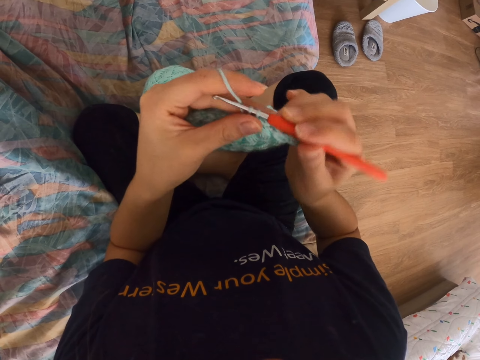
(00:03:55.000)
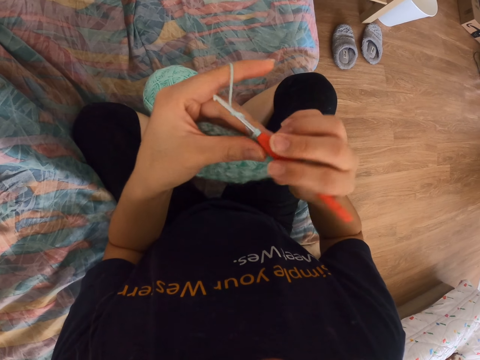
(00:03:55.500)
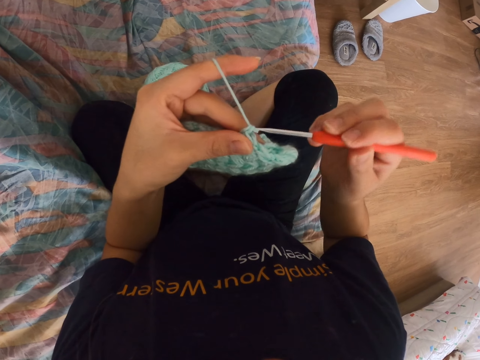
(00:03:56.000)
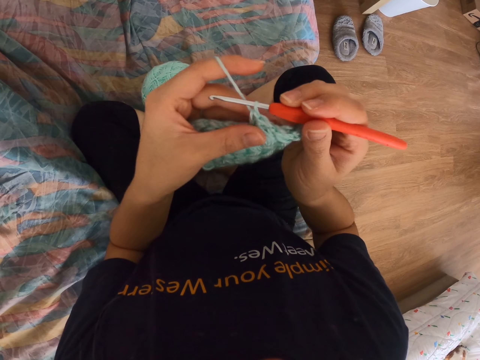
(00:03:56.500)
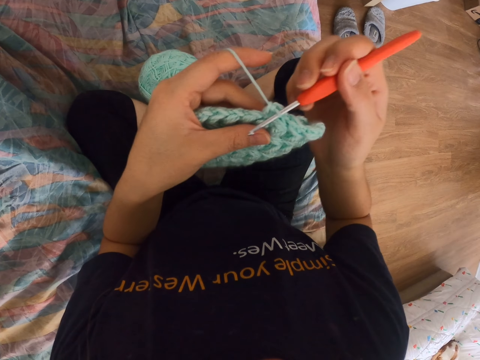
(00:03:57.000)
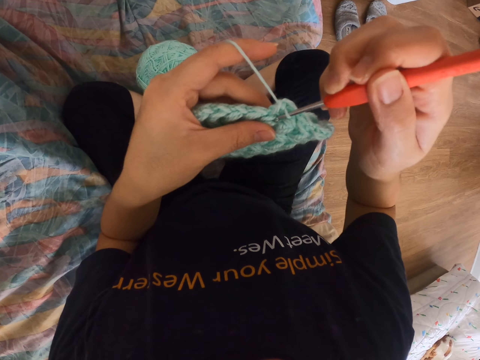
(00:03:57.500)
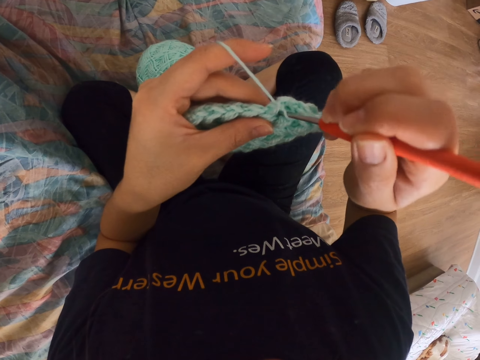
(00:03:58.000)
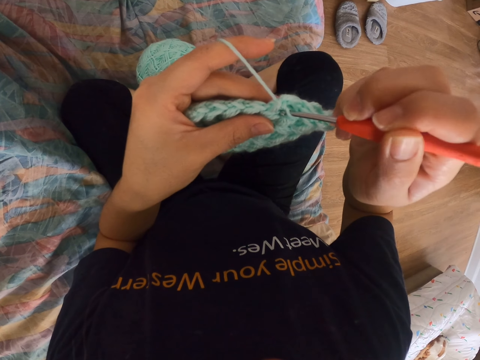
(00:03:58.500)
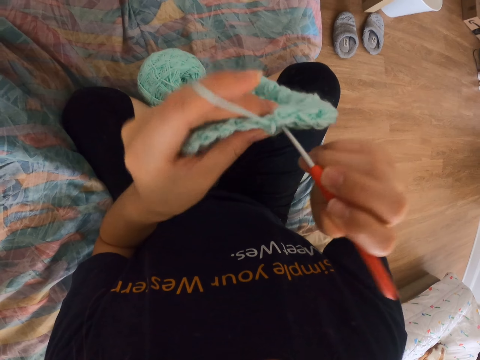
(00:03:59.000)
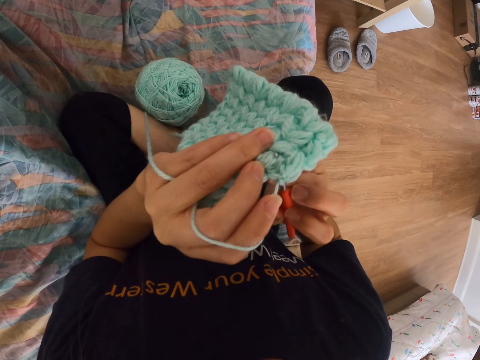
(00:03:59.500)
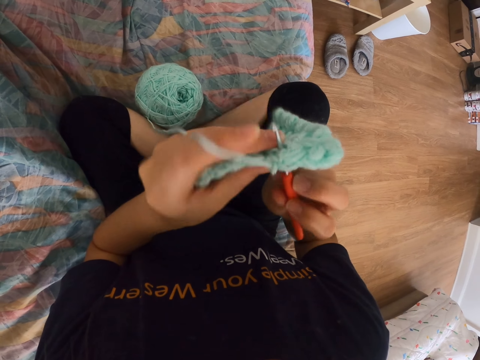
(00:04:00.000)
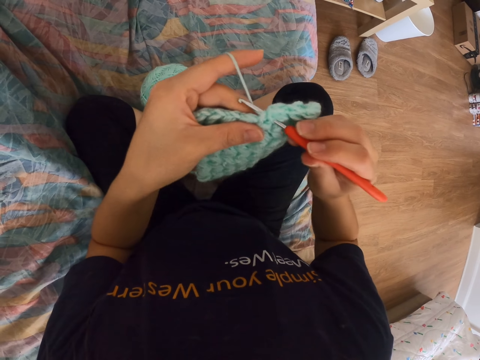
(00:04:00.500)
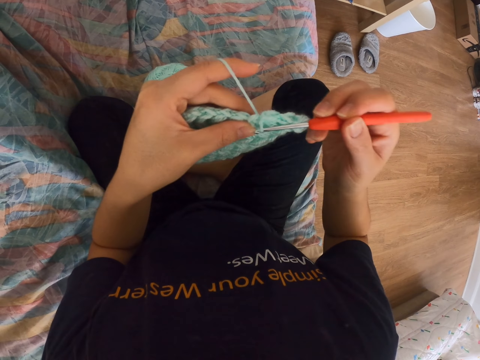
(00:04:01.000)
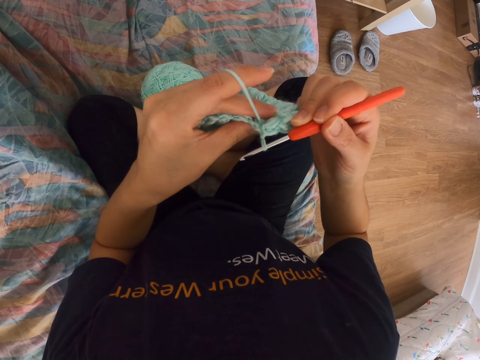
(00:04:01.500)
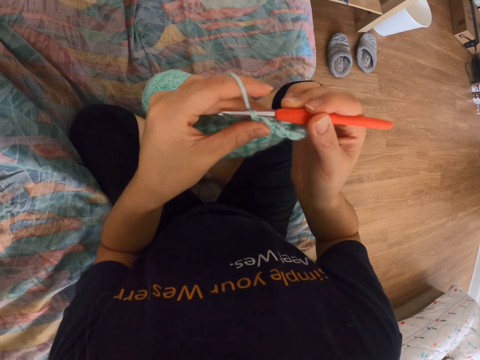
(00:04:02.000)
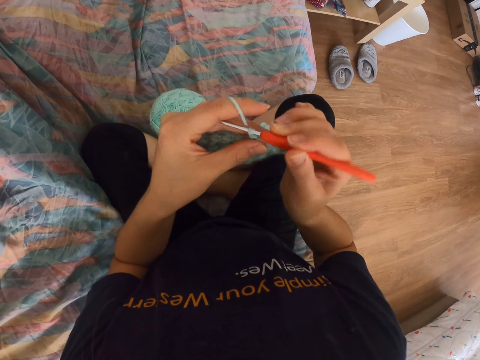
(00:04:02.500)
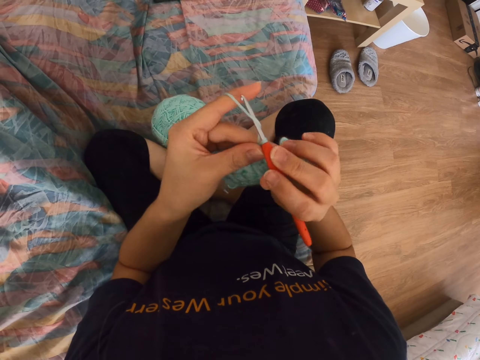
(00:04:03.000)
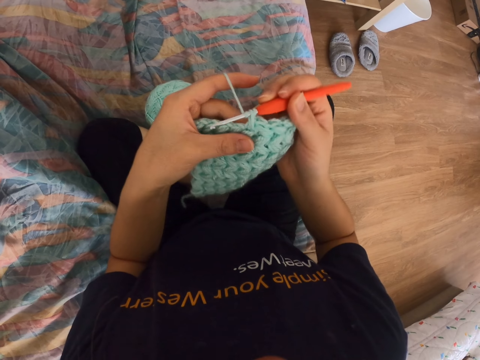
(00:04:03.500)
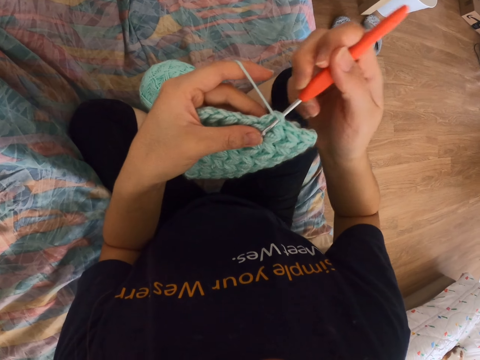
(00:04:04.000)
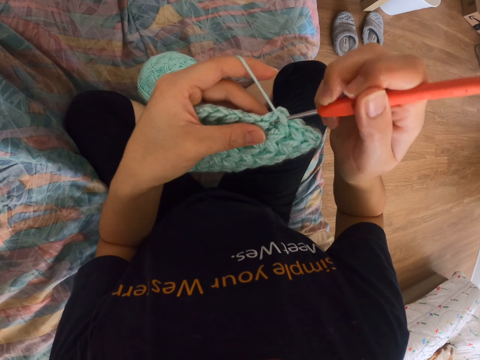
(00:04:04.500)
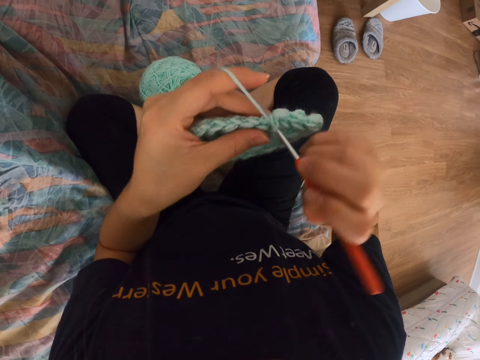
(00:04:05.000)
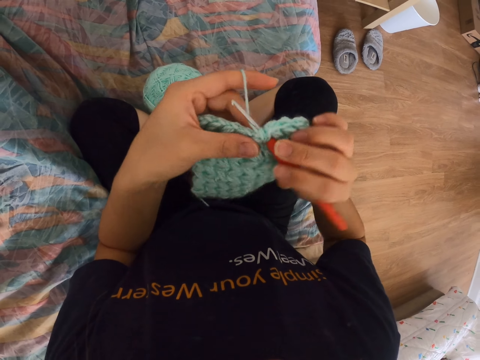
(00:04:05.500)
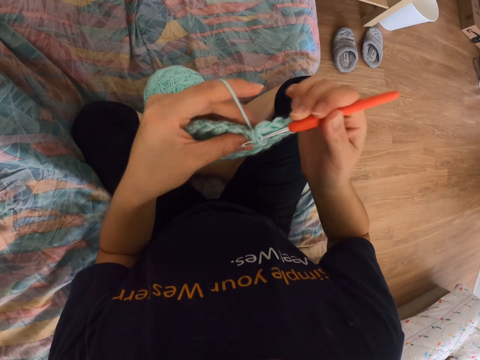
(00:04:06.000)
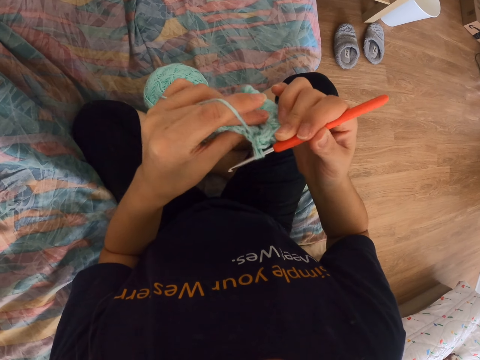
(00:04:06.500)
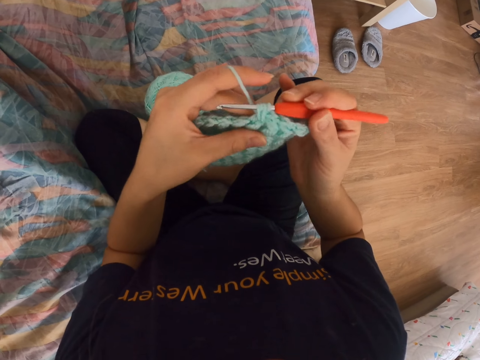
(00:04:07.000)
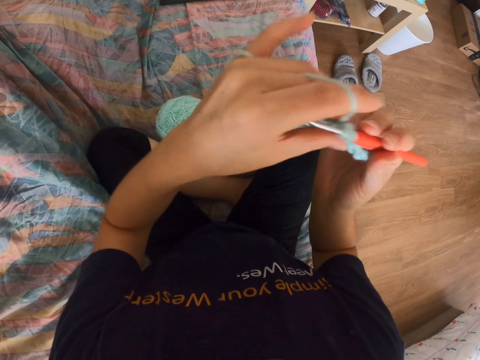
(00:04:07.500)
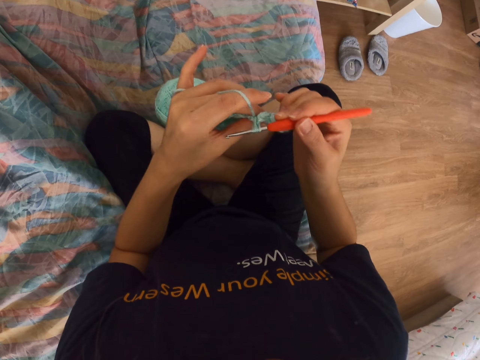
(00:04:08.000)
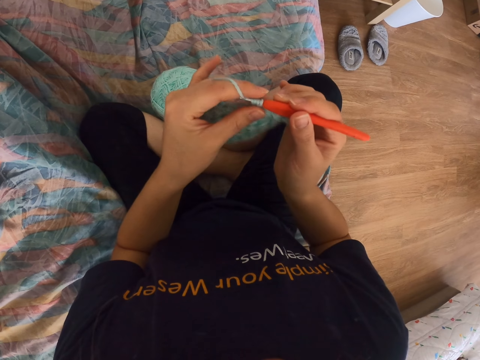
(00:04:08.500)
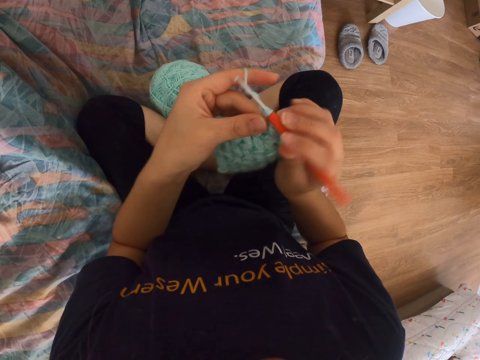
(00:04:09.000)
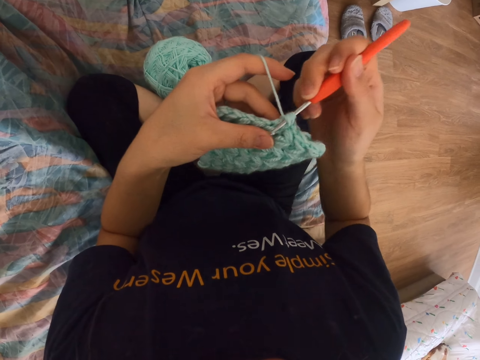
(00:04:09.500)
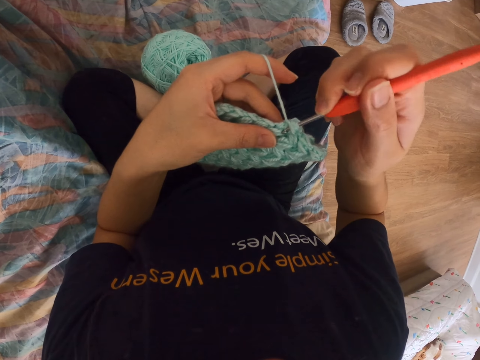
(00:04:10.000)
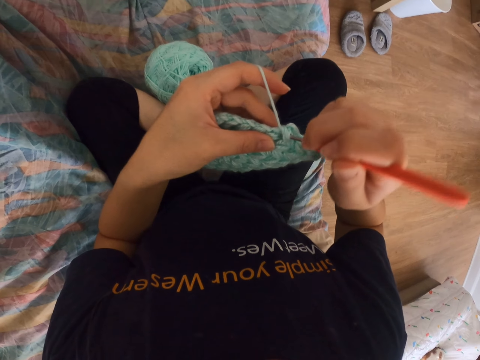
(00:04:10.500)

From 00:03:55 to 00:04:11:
The camera wearer pulls the string with the sewing needle. They insert the needle into the cloth, turn the cloth and look at the crochet cloth. They pull the string with the sewing needle. They crochet a piece of cloth. They pull the string with the sewing needle again. They insert the needle into the cloth. They pull the string with the sewing needle. They lift their hands and drop their hand.

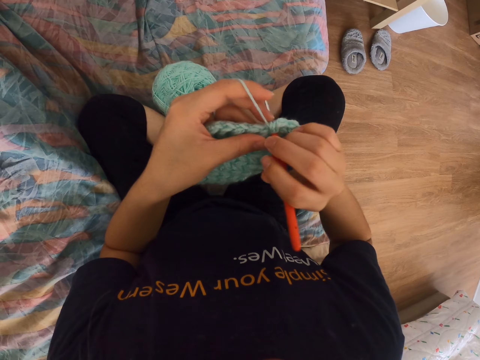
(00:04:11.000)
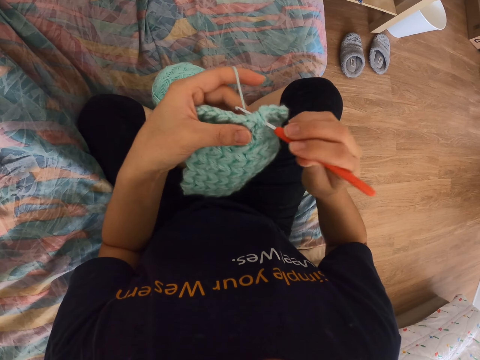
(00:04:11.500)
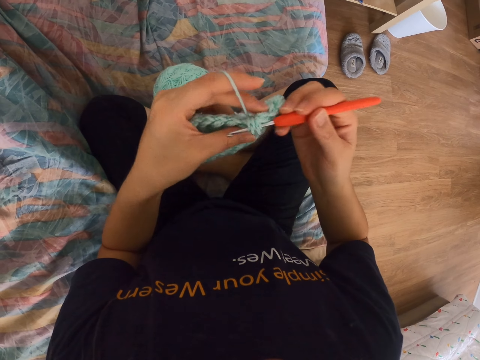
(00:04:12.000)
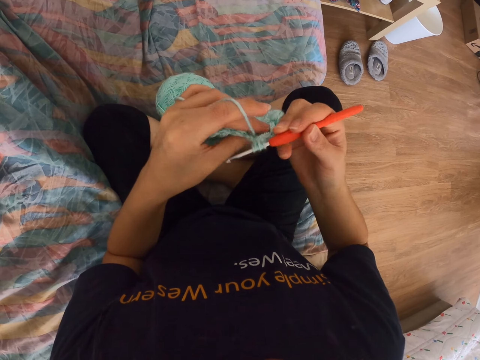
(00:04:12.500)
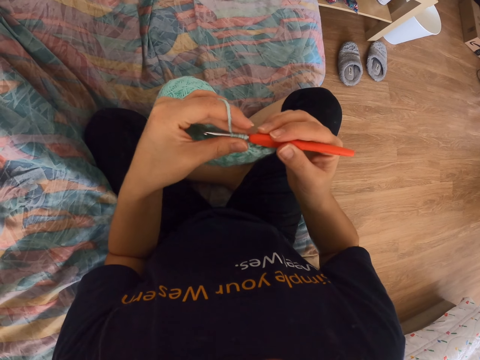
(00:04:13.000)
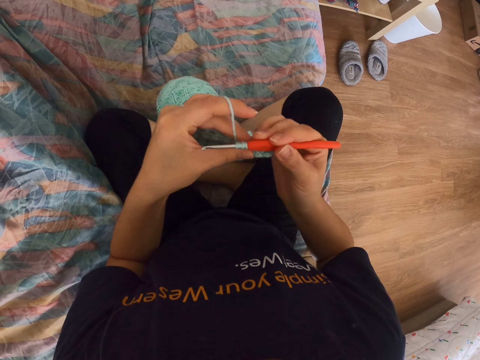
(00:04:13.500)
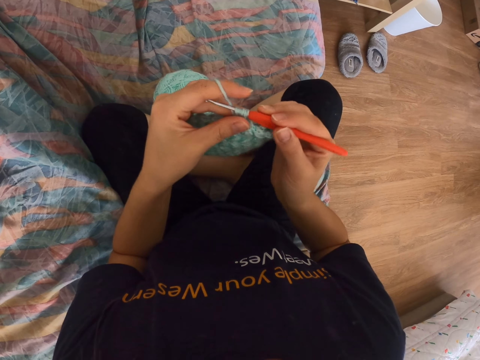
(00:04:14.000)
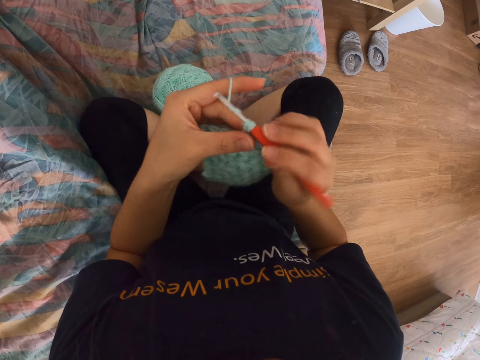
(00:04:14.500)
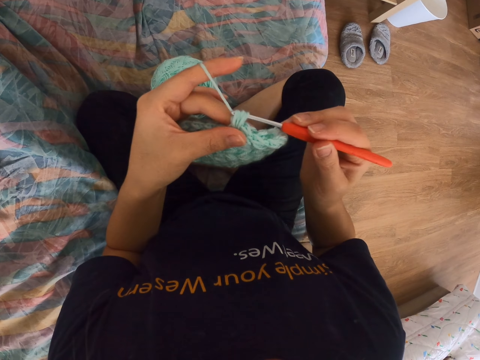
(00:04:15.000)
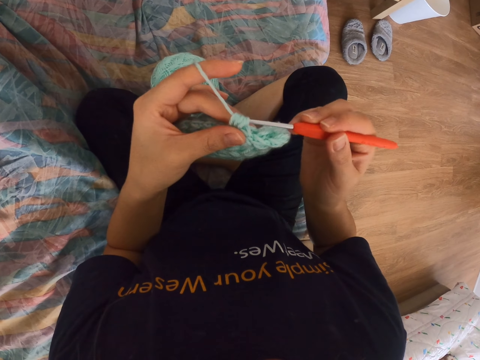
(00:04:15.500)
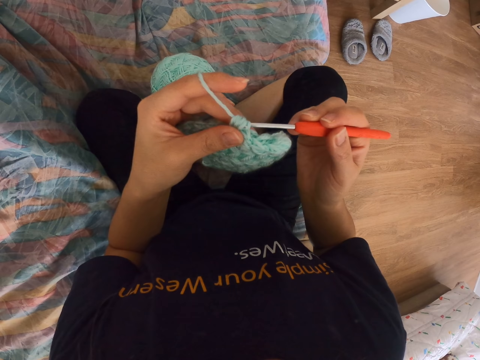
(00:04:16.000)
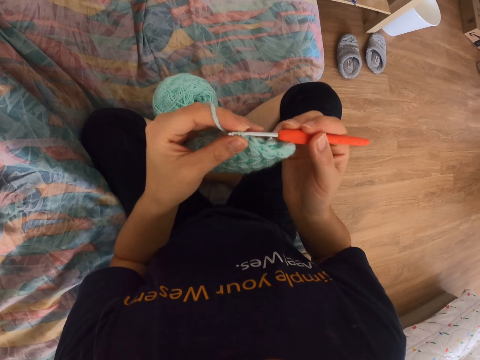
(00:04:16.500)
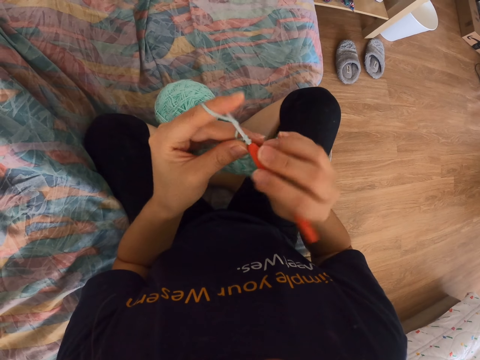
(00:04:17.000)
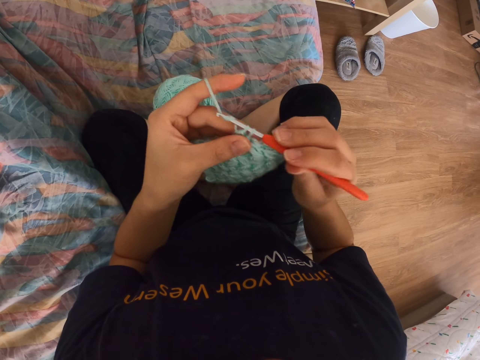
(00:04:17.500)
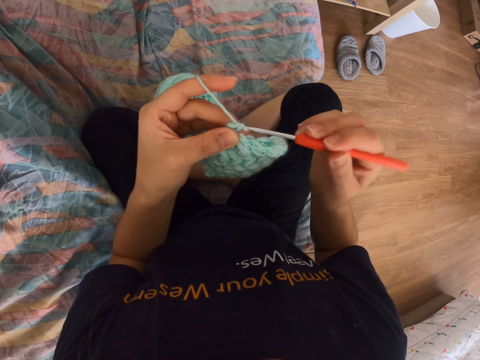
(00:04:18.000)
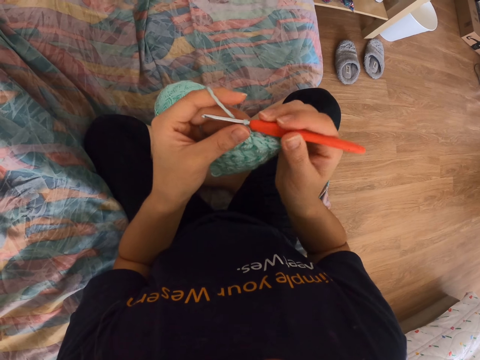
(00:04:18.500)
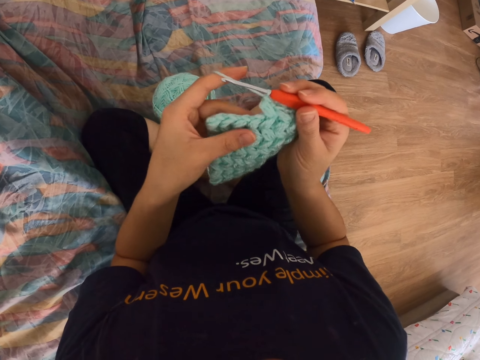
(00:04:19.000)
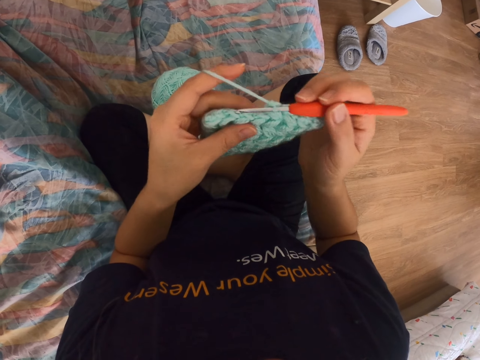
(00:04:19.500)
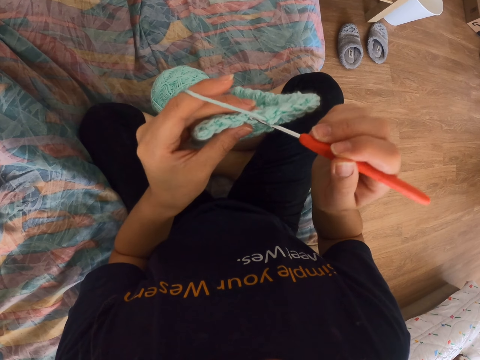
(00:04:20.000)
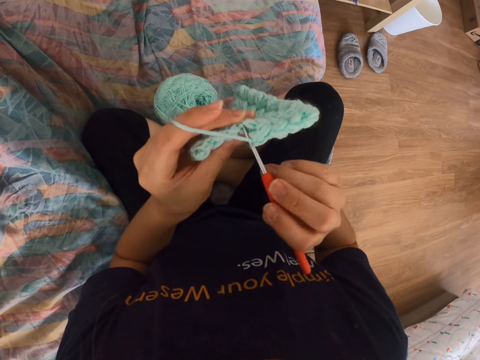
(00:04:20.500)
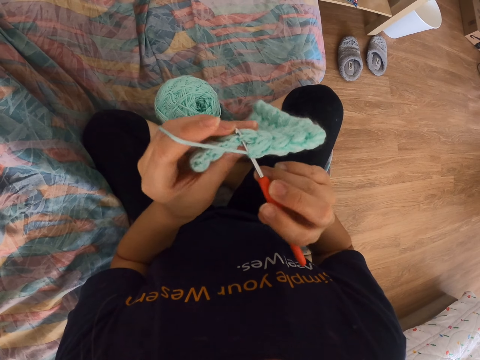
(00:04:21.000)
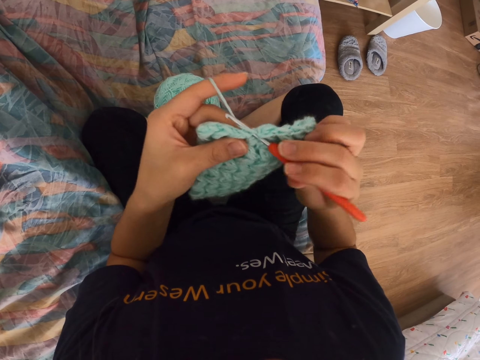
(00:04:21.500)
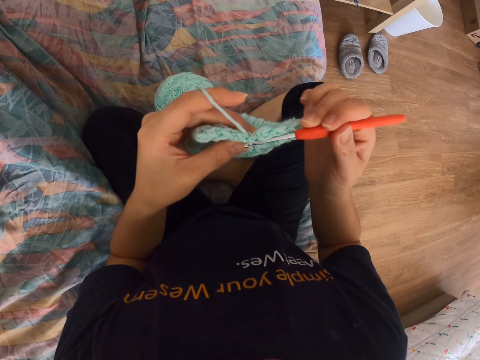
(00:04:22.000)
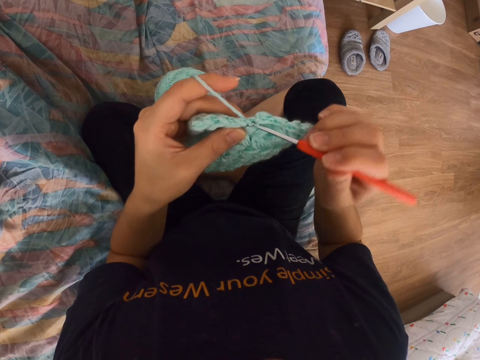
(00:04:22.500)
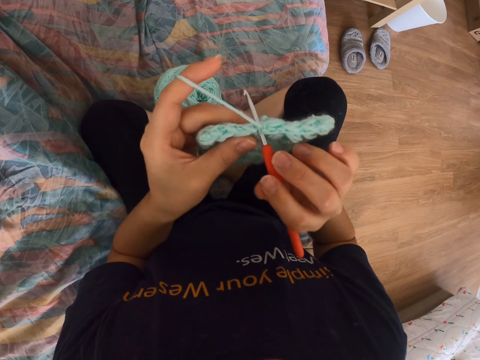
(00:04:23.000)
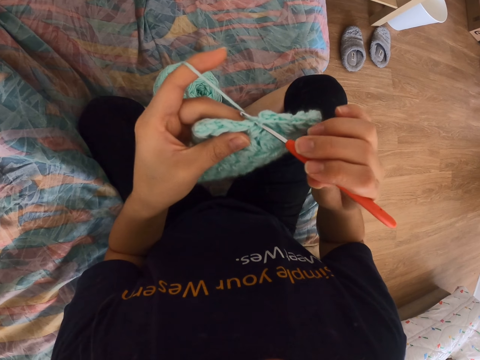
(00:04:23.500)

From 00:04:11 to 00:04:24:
The camera wearer inserts the needle into the cloth. They pull the string with the sewing needle repeatedly. They insert the needle into the cloth. They pull the string with the sewing needle.
